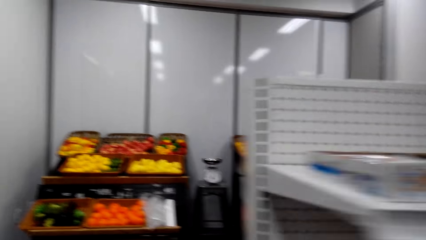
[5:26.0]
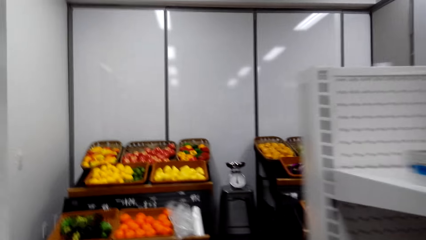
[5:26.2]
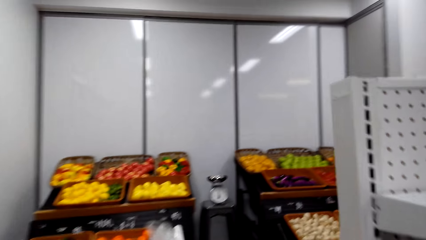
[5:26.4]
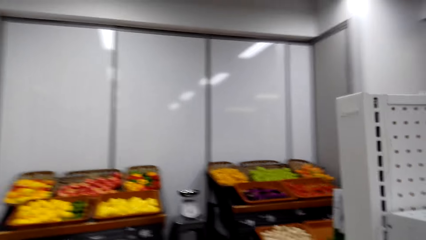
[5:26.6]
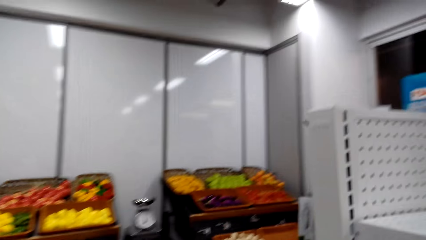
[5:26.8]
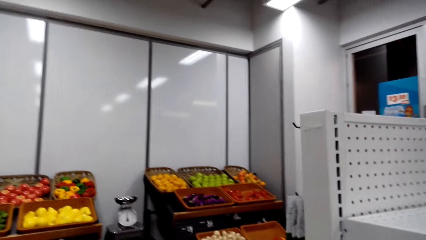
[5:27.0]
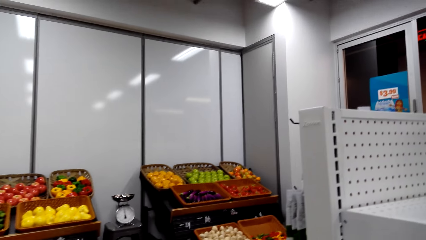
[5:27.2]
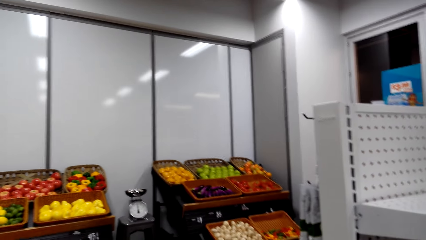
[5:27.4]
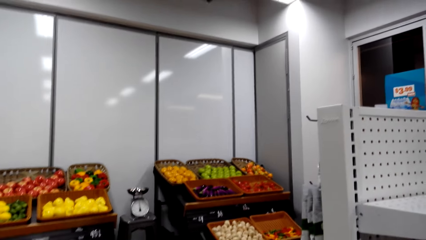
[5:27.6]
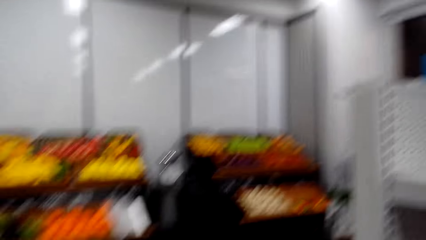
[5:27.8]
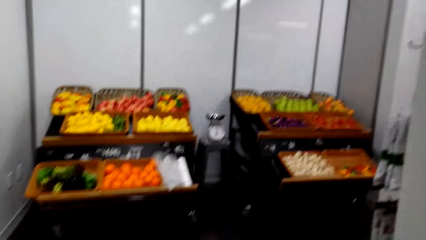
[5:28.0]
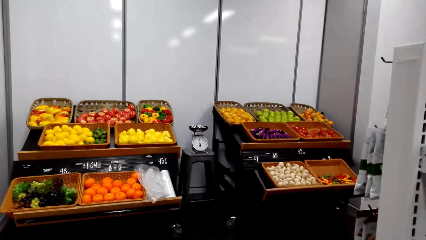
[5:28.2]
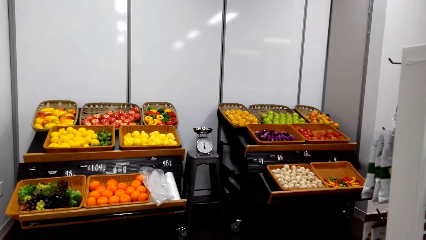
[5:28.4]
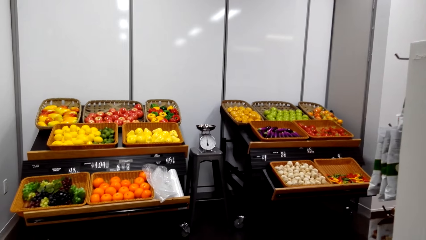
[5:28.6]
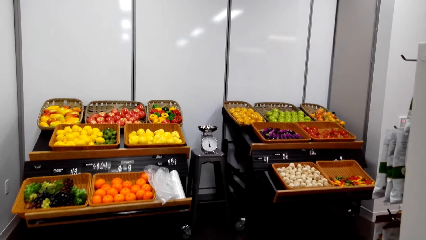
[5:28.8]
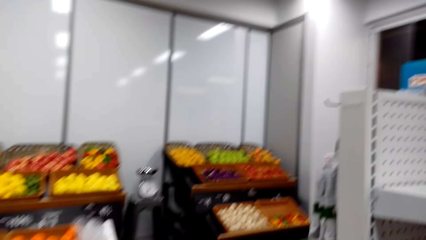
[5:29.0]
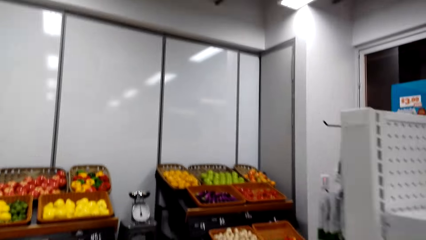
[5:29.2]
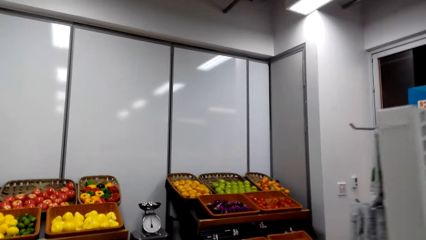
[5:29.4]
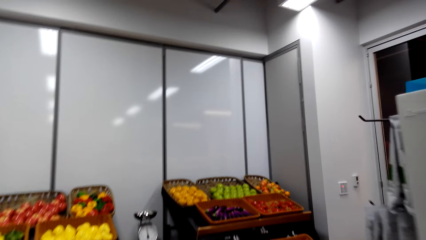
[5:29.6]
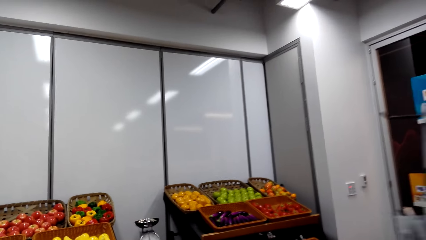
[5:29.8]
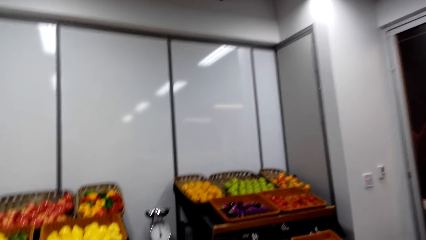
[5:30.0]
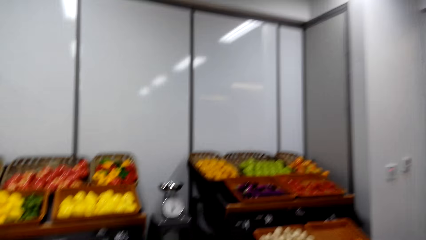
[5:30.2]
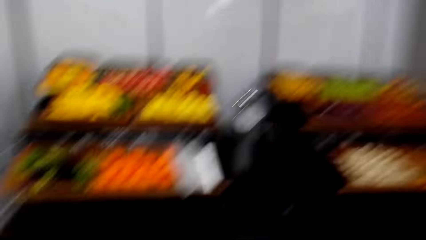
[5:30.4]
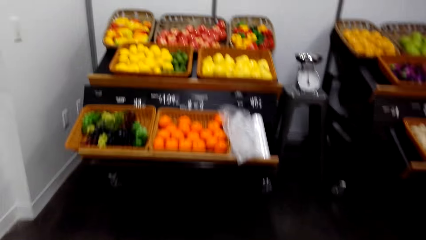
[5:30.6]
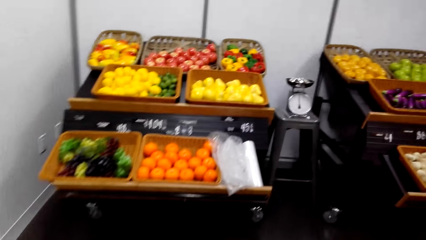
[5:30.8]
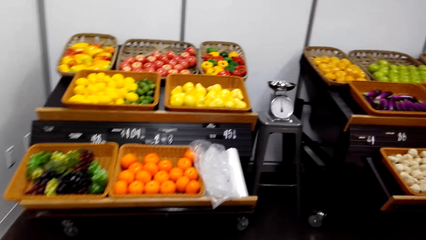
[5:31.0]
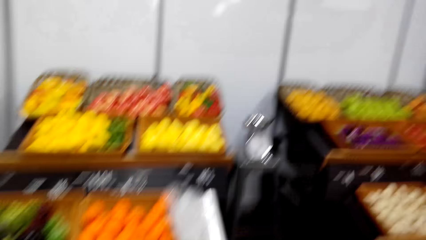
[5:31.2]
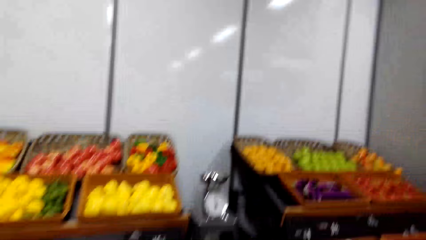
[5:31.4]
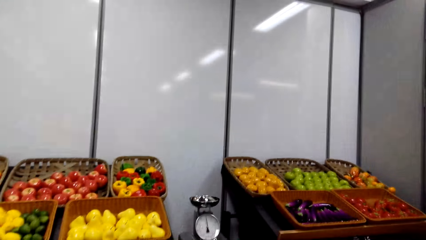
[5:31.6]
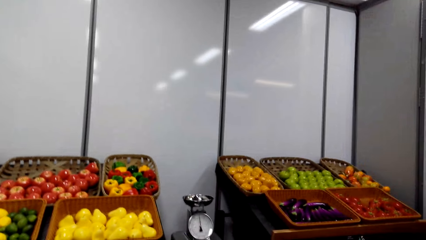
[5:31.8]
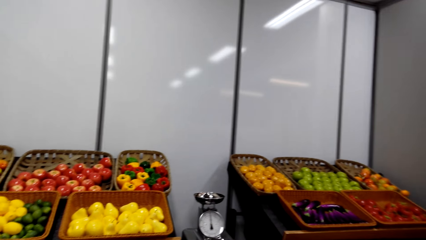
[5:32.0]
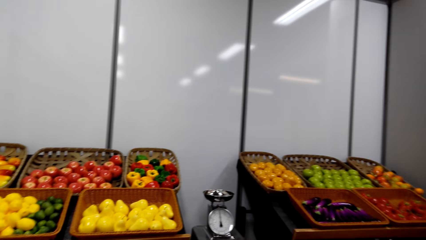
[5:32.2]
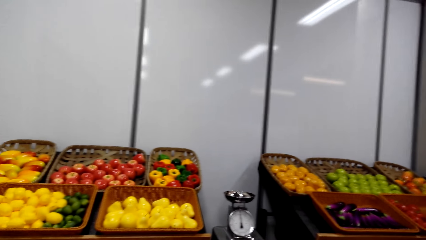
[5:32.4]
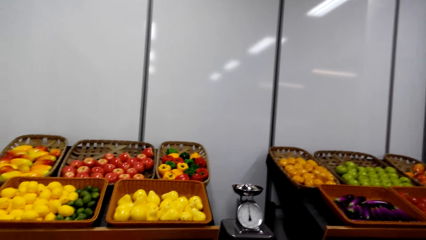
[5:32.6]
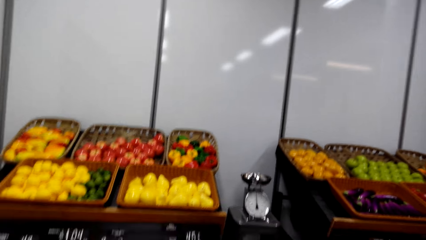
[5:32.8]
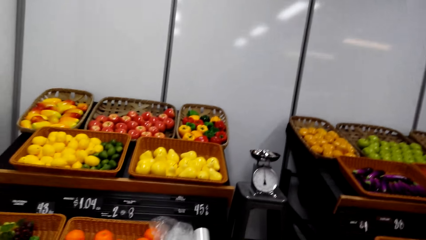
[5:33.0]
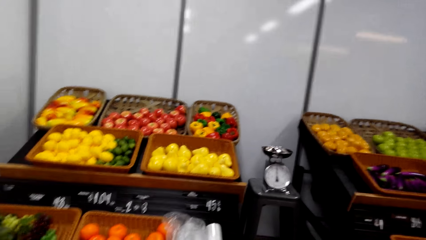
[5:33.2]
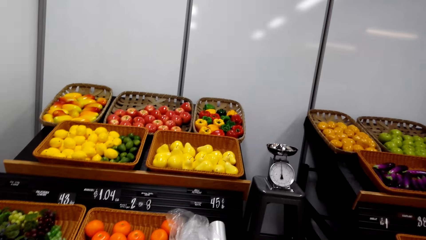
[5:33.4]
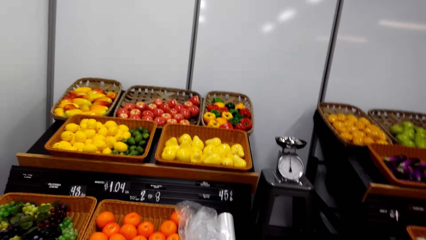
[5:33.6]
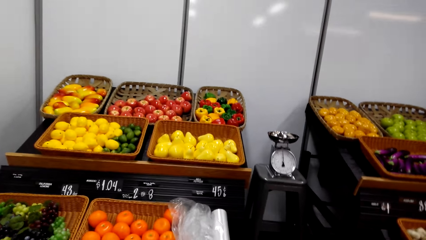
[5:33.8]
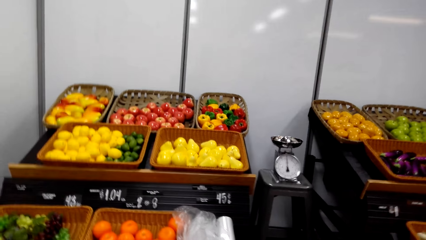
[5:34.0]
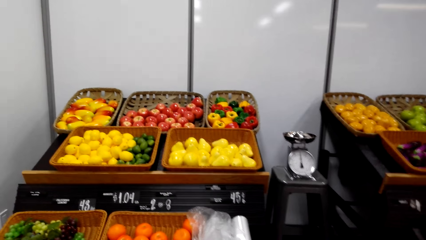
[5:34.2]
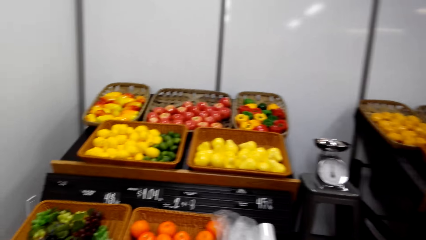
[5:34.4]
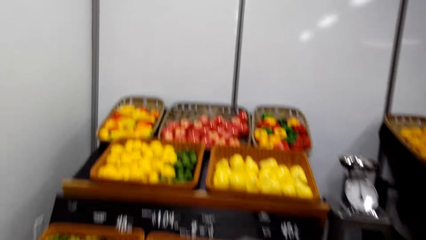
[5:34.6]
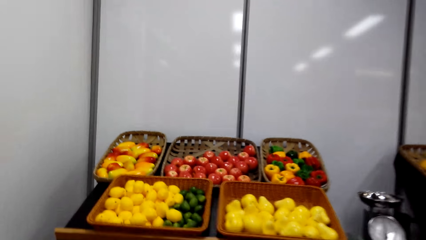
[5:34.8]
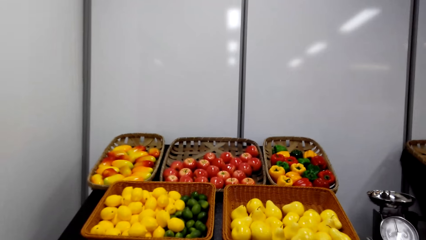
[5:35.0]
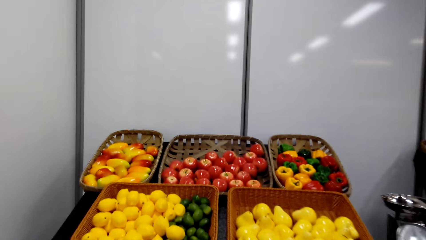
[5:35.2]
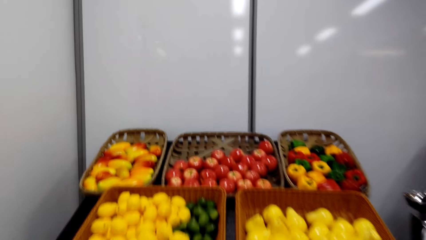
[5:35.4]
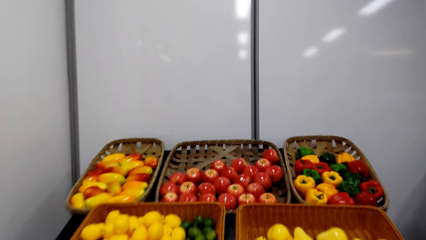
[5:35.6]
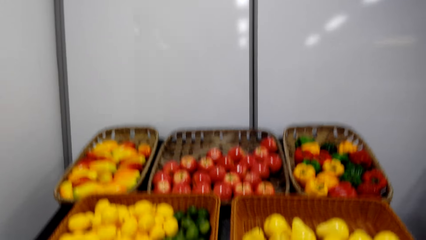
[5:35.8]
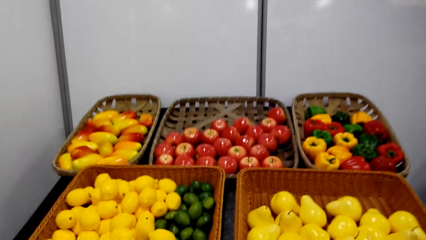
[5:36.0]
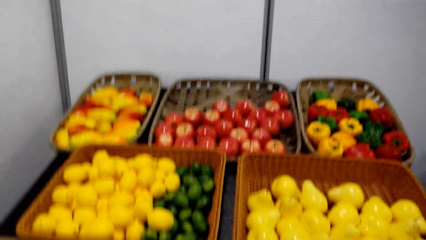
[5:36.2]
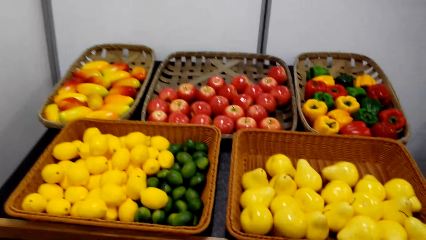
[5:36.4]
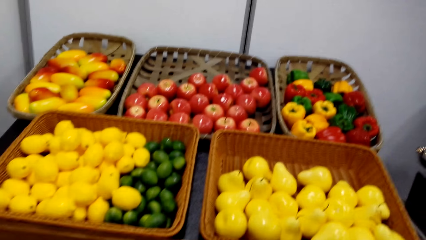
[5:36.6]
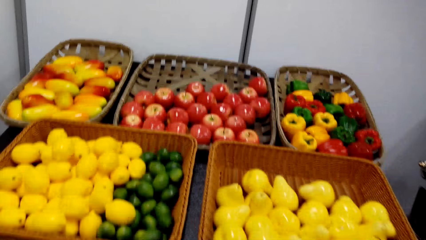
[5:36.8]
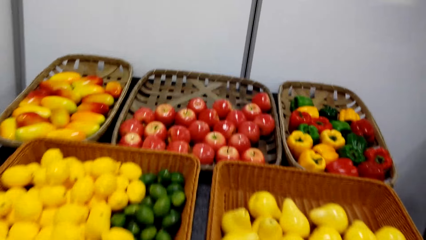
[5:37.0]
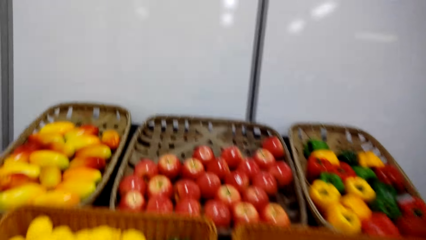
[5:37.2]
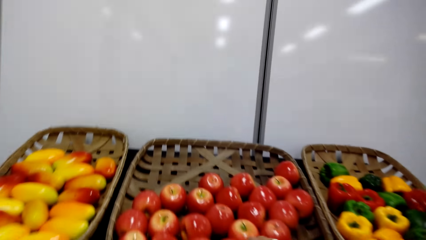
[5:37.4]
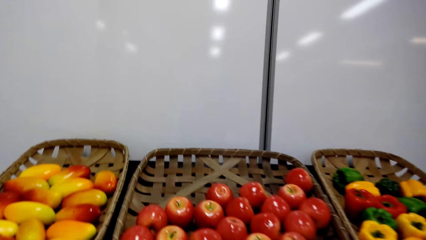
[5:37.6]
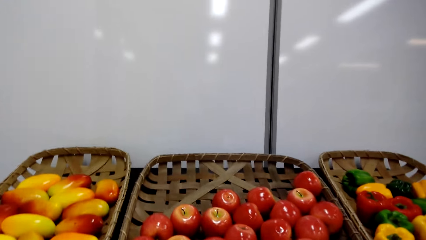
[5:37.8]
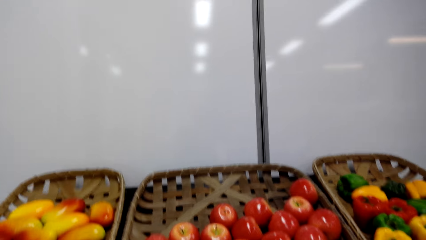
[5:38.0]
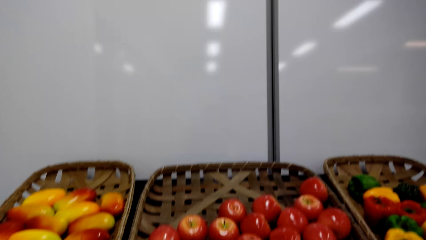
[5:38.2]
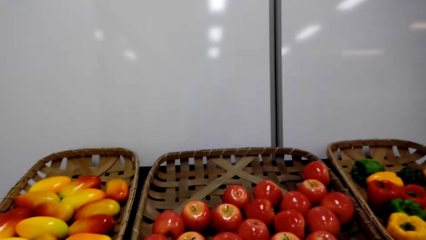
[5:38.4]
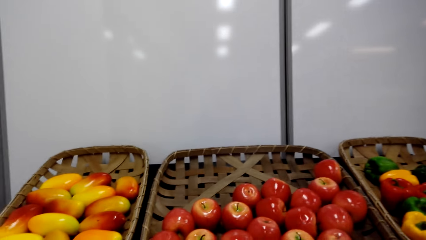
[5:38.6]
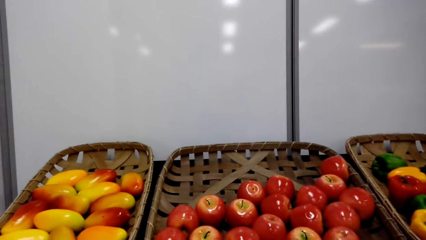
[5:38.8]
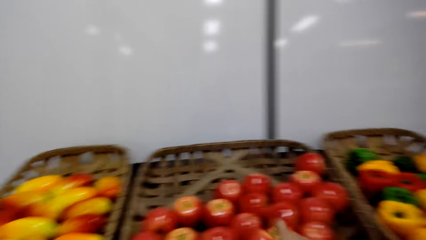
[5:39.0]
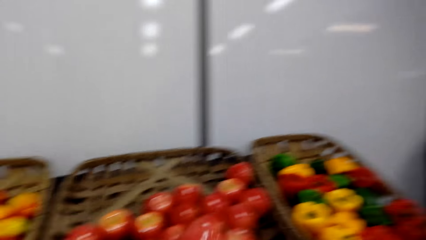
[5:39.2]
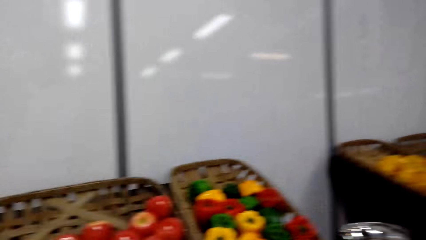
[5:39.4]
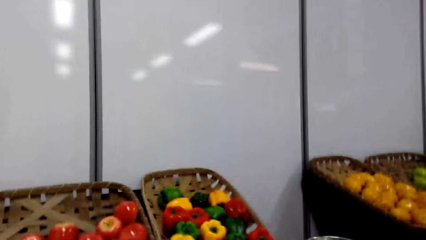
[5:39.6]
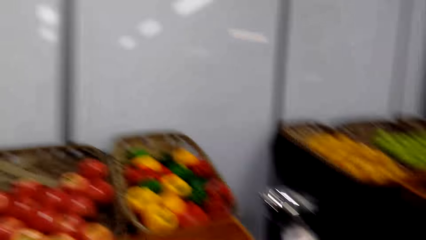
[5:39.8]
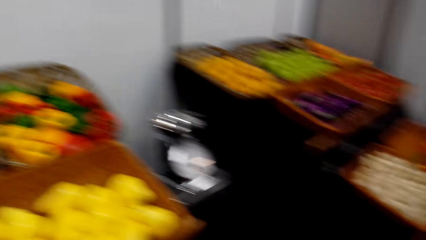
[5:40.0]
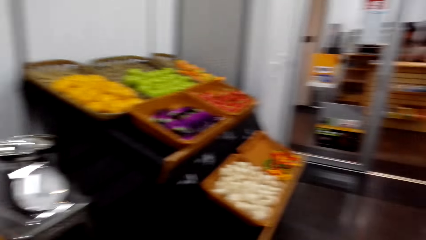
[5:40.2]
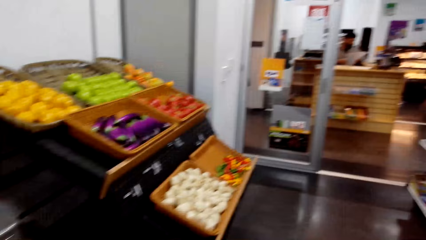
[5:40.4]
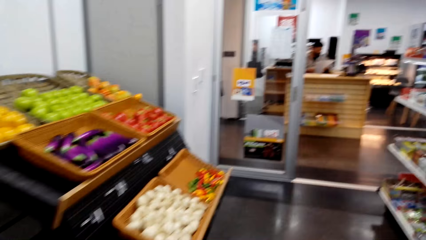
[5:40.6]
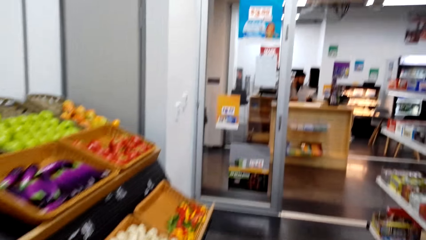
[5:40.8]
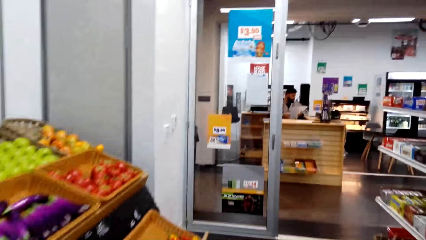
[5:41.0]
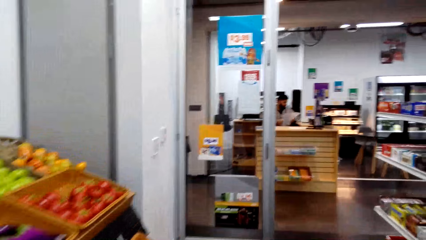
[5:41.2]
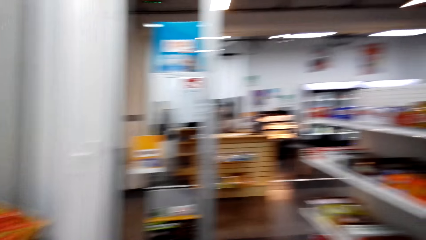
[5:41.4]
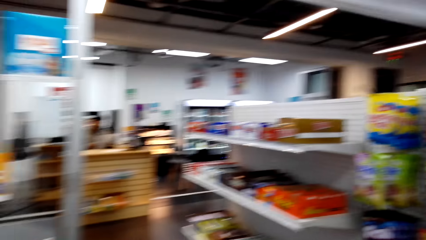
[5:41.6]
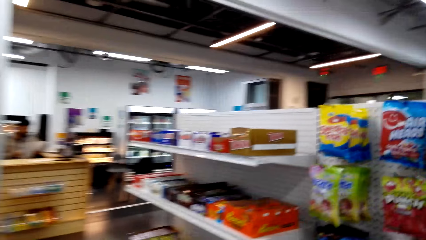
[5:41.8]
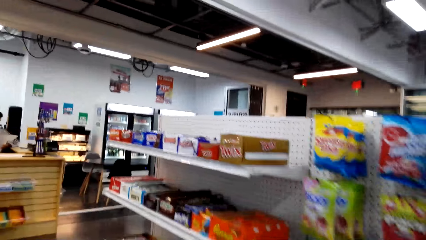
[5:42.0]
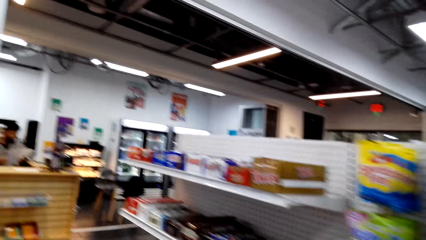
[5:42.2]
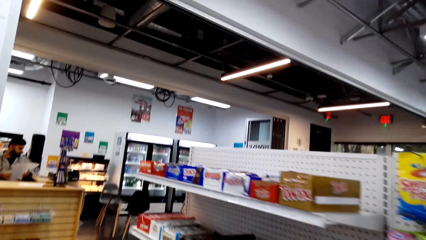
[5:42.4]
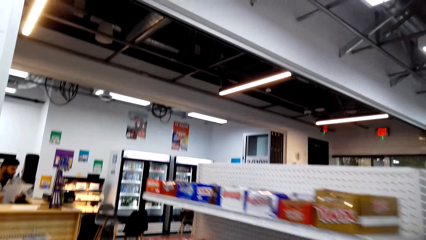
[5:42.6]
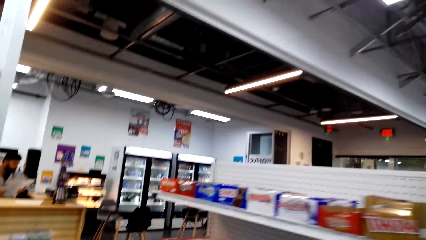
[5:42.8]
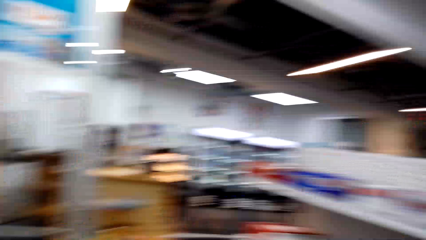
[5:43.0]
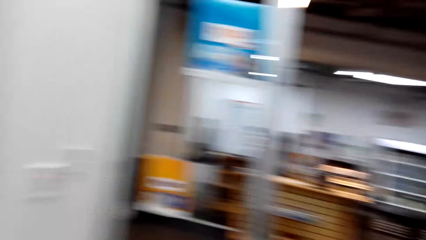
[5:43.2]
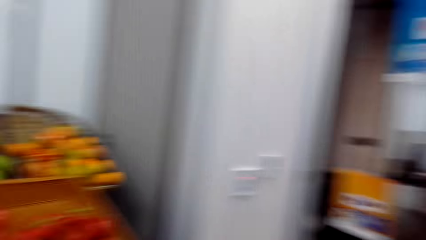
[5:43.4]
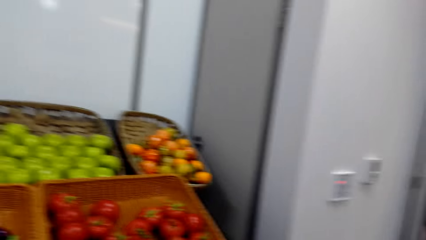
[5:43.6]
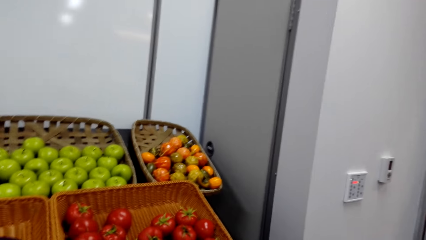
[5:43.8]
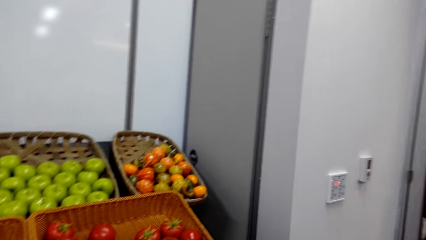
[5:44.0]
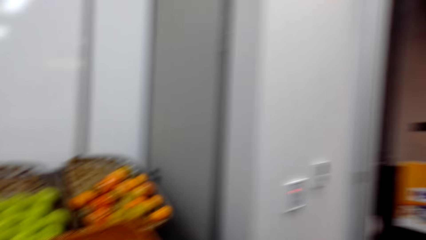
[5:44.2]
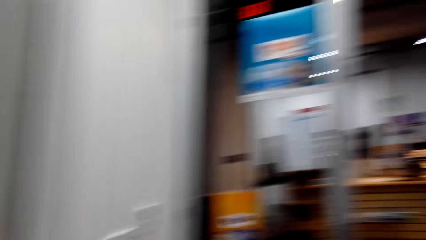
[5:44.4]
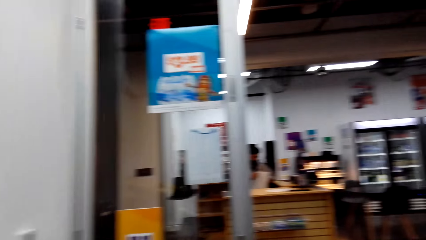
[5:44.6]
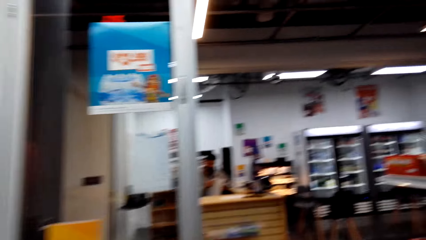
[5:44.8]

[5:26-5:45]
The camera wearer stares at an item. They talk. They look at the fruits. They walk in the shop.
